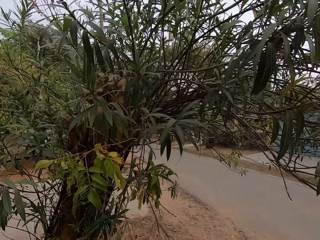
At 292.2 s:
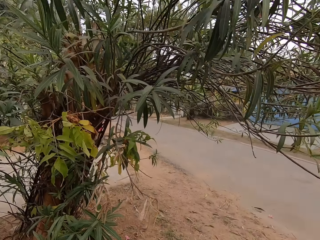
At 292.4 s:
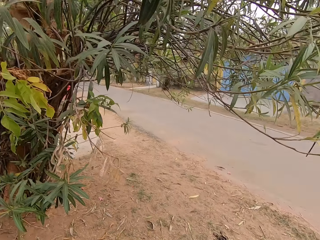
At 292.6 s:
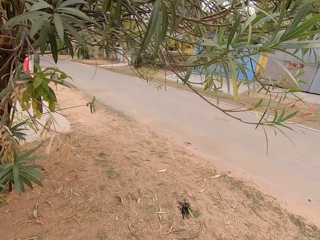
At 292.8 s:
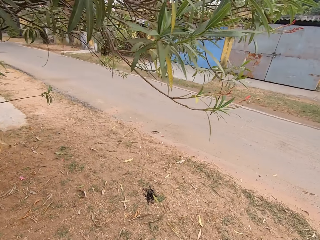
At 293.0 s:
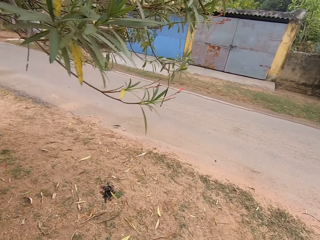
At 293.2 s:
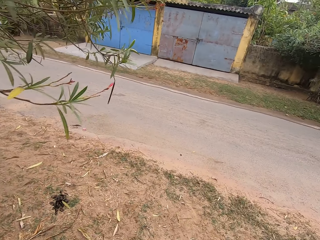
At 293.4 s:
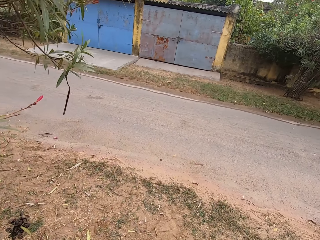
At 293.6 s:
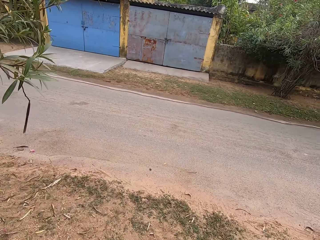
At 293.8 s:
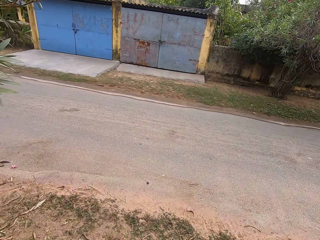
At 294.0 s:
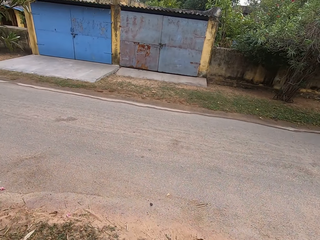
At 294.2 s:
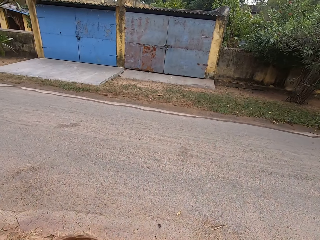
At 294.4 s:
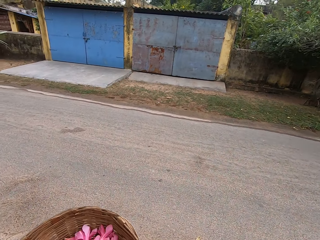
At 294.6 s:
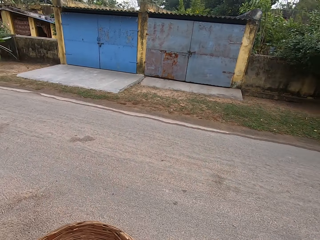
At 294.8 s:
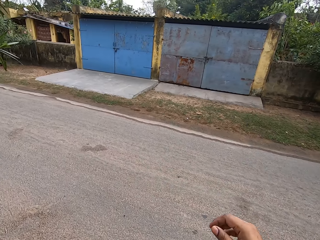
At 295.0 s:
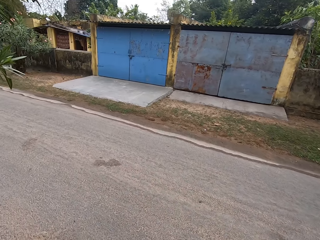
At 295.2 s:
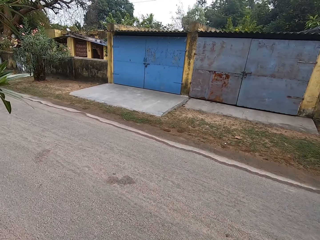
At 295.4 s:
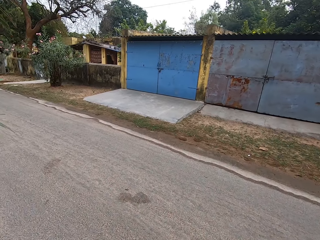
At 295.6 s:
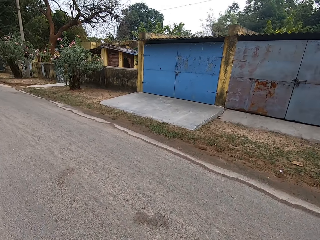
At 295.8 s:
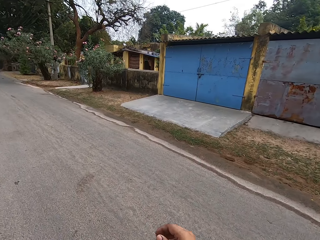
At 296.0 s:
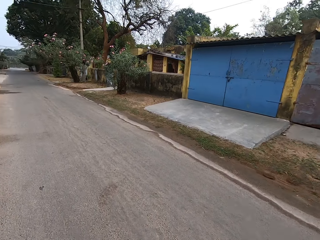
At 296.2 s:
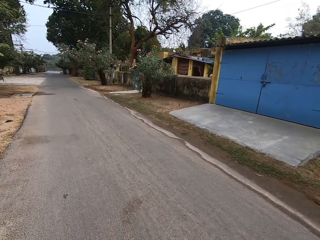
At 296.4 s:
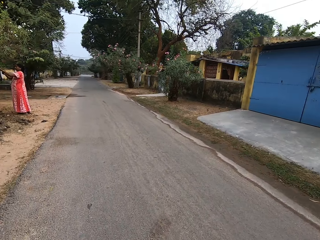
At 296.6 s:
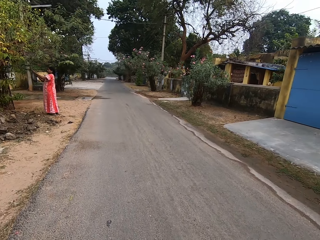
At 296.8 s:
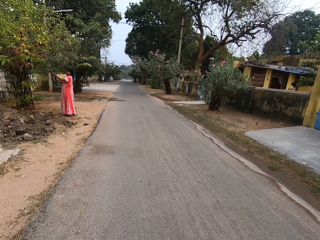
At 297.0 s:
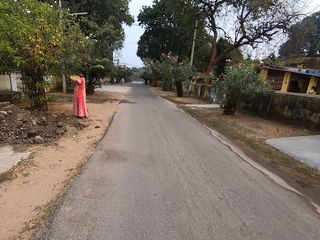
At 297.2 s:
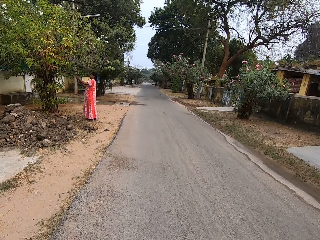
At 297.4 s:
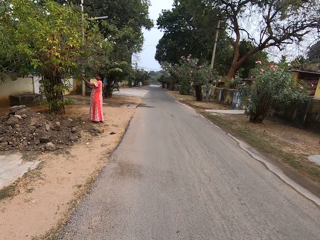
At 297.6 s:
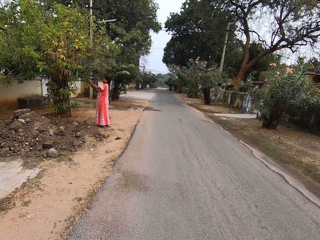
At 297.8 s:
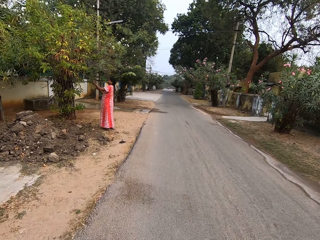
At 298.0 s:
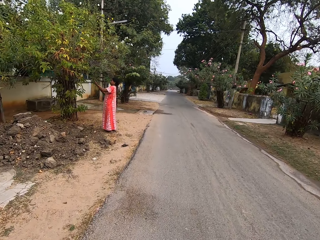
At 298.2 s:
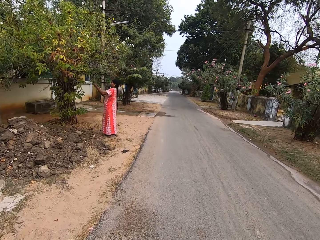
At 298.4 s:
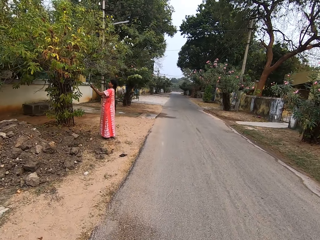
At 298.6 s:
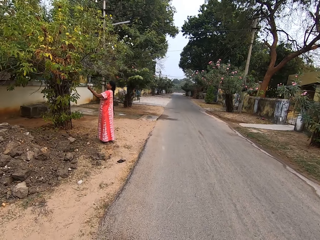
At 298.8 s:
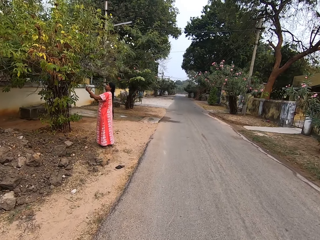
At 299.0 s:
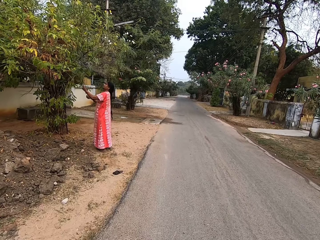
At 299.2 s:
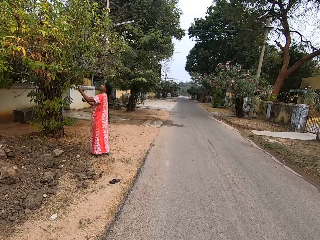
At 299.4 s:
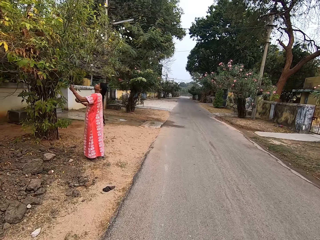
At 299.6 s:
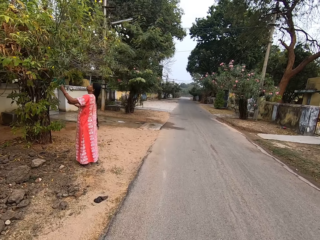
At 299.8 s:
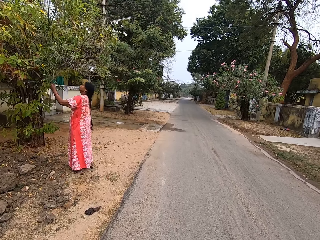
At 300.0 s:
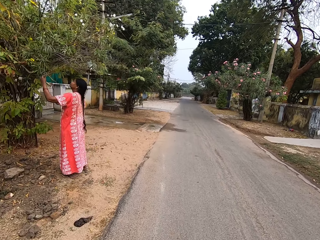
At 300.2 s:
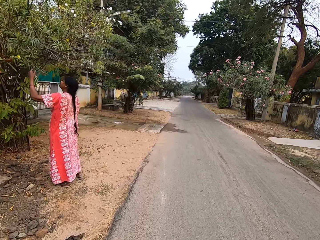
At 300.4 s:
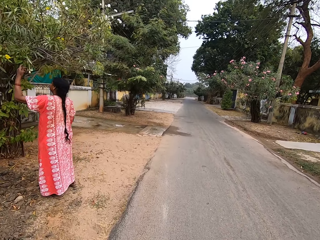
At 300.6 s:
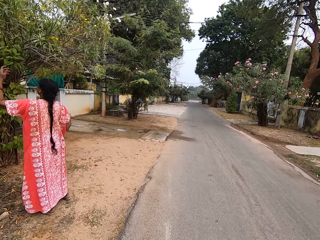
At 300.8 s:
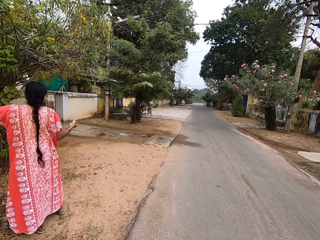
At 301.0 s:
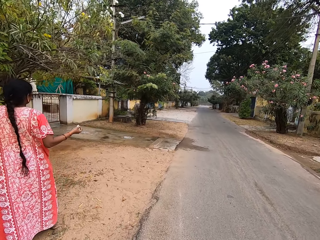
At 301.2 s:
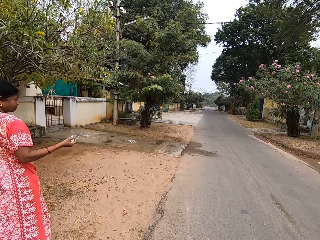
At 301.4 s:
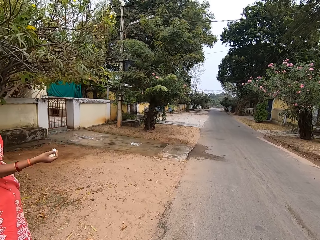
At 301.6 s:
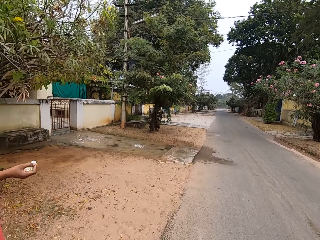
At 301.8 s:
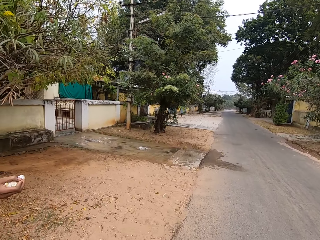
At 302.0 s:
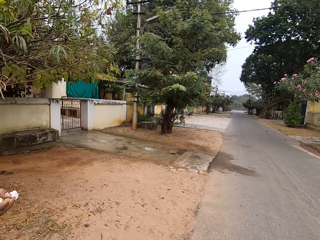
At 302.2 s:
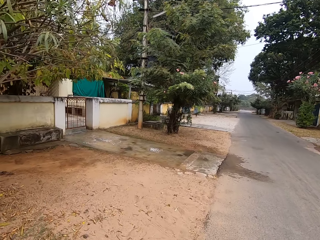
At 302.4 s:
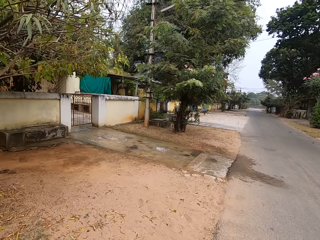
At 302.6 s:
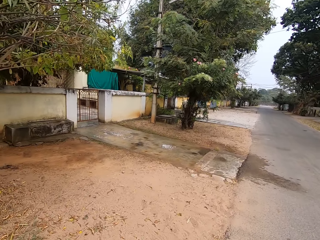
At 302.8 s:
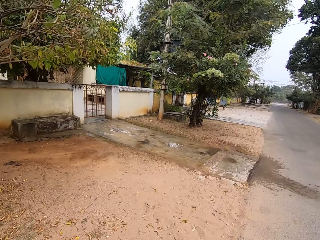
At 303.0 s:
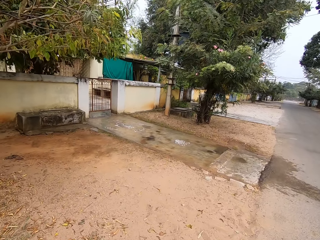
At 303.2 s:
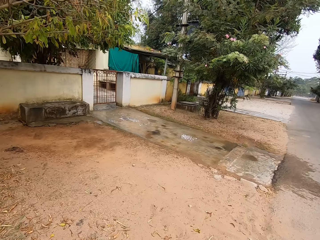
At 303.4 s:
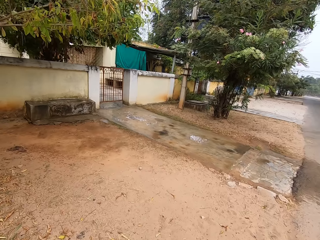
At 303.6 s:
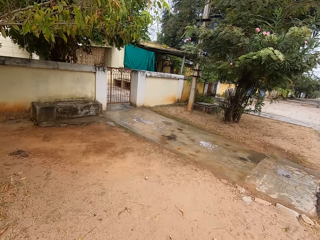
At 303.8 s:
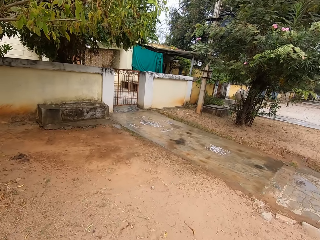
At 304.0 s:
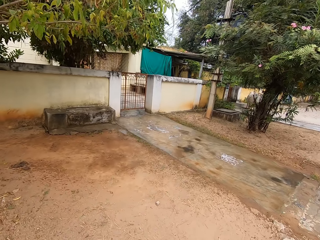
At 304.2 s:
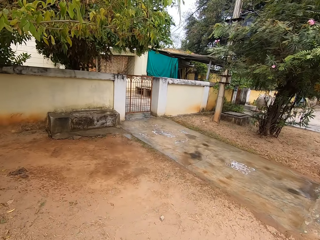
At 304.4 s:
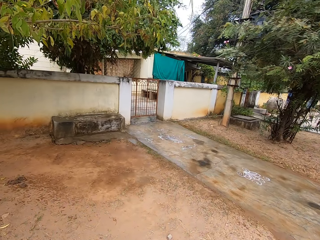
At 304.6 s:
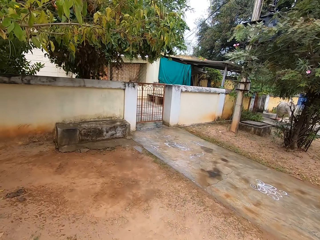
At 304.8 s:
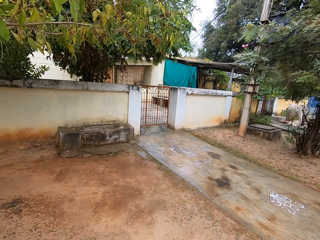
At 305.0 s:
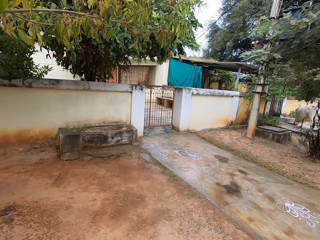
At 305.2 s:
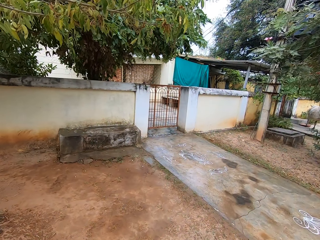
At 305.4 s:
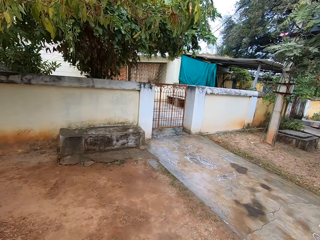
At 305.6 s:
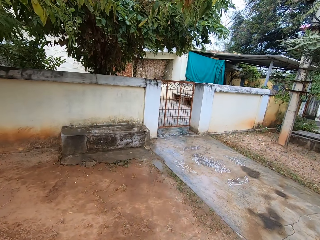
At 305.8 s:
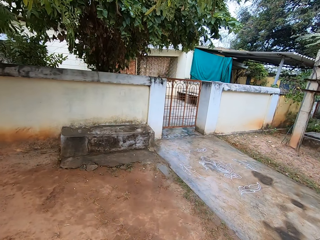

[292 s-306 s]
The camera wearer walks on the road. They converse with a person.

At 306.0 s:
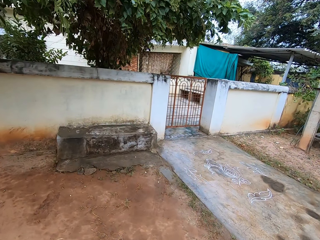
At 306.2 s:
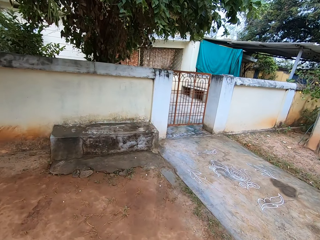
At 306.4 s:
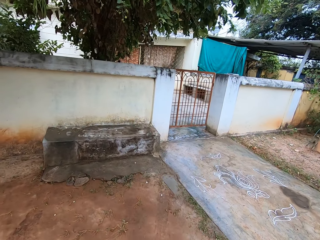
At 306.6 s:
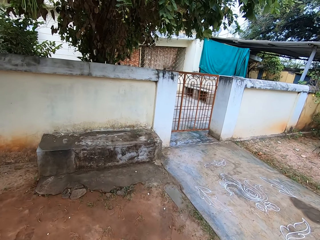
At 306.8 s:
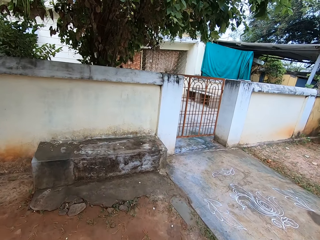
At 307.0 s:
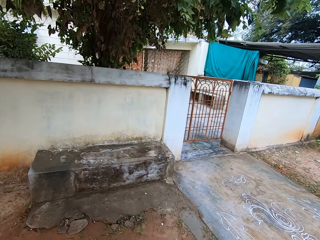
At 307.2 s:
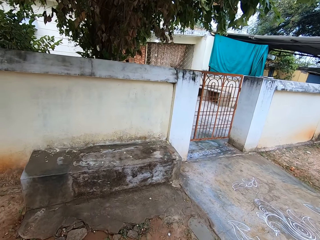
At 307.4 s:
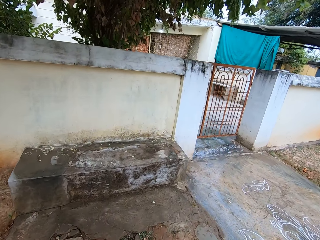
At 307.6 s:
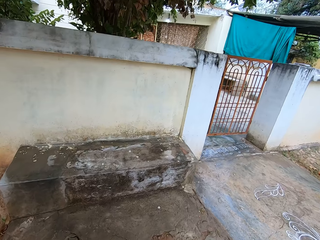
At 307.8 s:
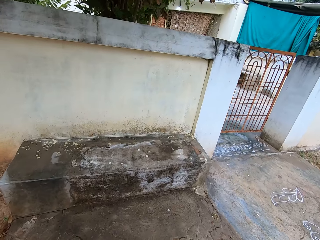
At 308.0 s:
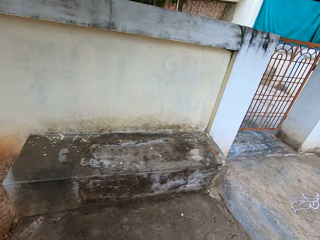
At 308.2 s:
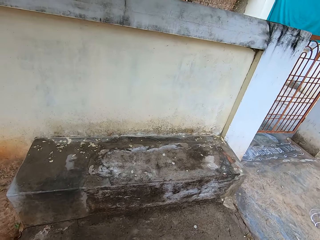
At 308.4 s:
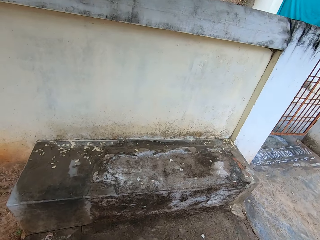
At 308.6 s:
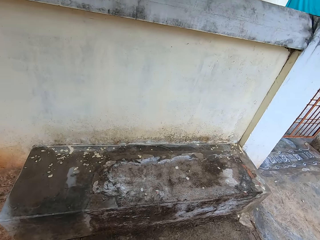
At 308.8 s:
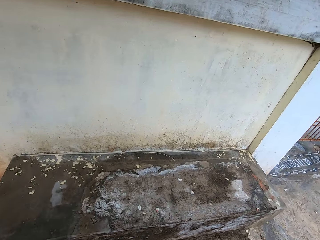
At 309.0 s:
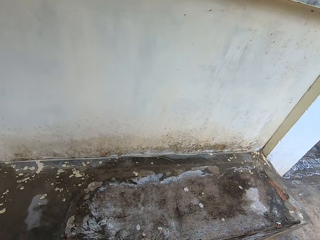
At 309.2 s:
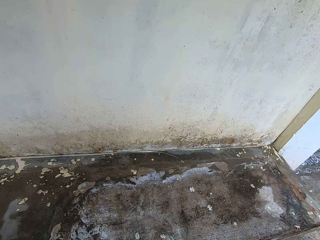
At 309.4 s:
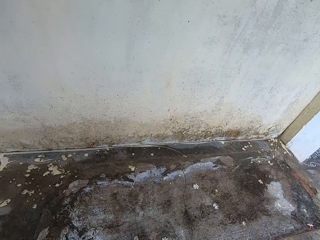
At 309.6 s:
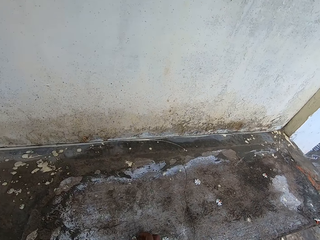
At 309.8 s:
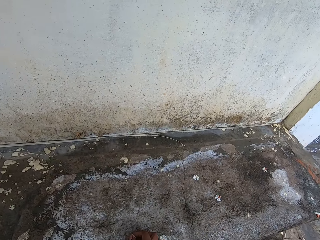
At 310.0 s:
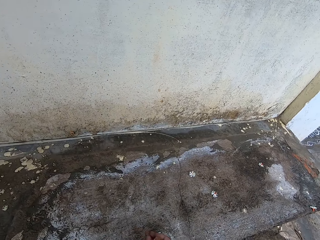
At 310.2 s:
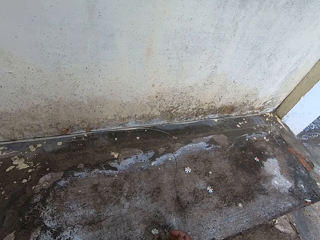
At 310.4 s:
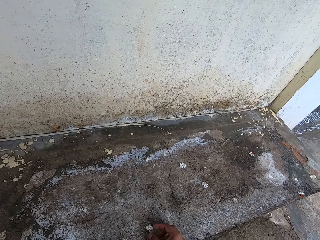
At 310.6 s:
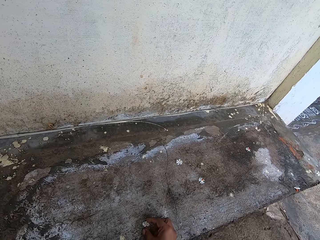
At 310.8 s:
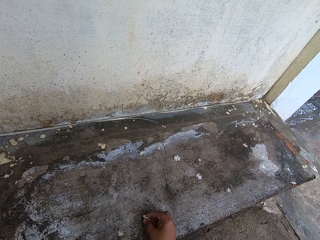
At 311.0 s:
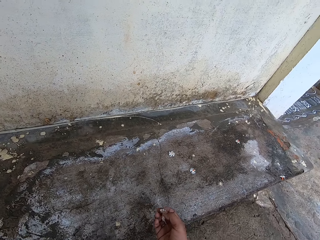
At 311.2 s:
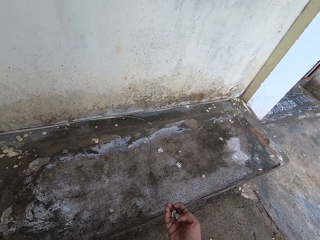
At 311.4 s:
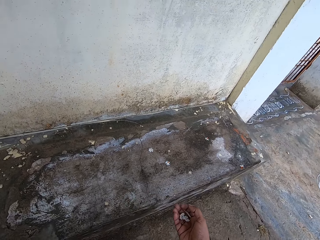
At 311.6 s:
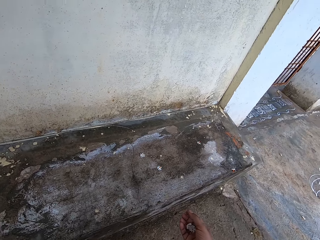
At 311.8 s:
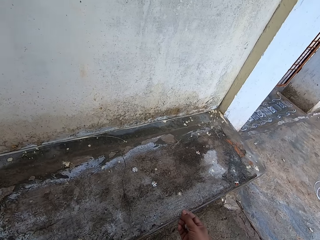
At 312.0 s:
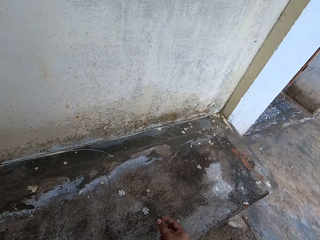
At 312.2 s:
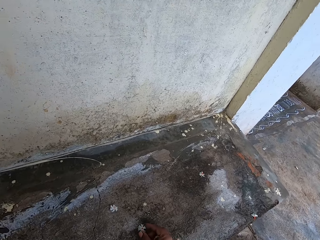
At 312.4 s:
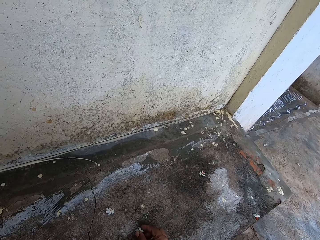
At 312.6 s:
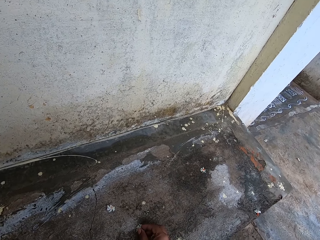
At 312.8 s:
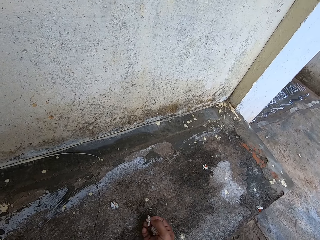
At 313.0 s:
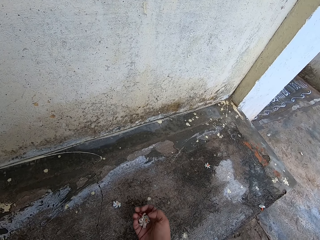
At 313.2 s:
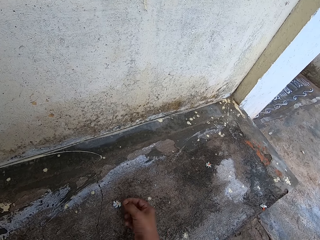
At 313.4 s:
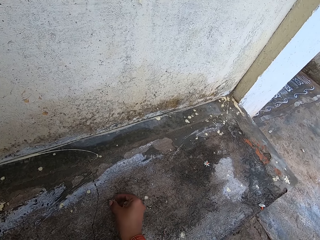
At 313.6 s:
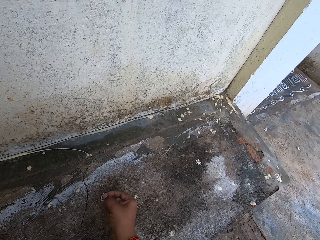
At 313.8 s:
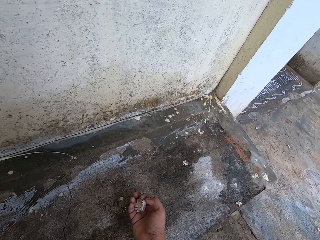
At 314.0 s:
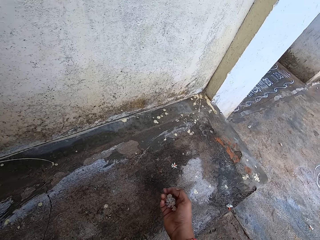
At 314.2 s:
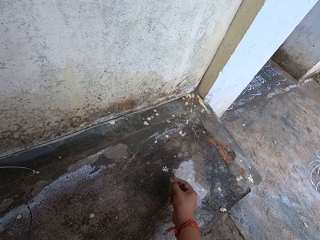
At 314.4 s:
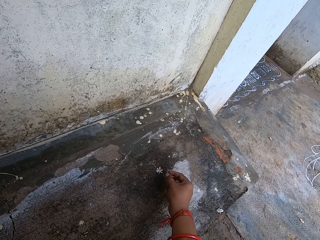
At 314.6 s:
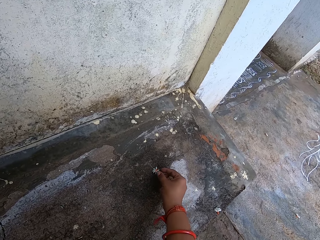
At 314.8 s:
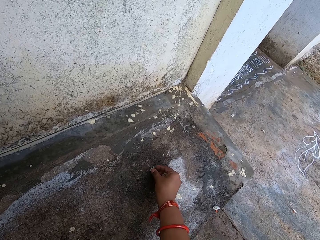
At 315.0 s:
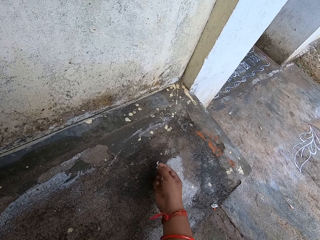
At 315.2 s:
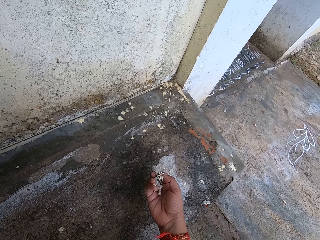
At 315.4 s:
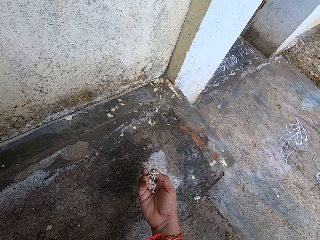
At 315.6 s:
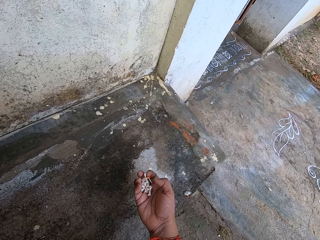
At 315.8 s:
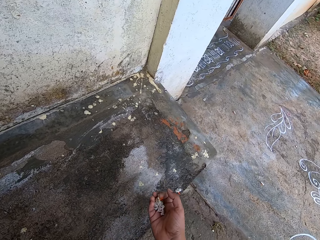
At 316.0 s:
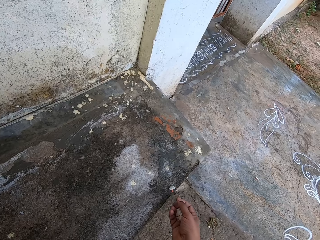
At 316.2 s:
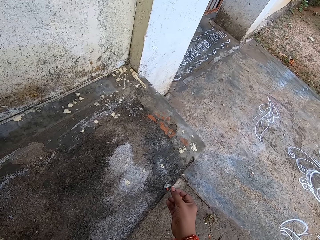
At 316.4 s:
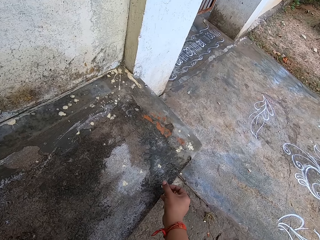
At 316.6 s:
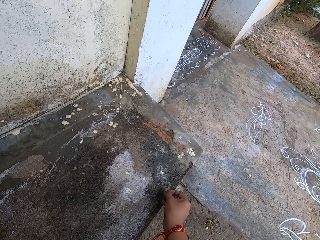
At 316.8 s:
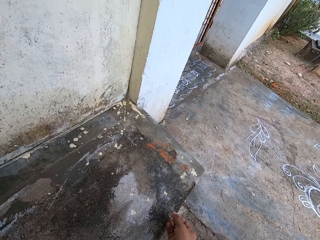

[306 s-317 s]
The camera wearer picks small flowers from the stone beside the wall.
